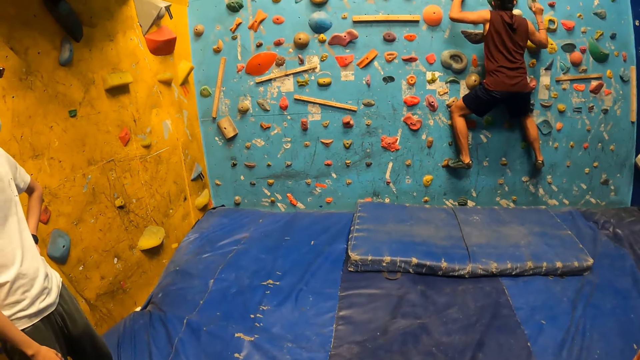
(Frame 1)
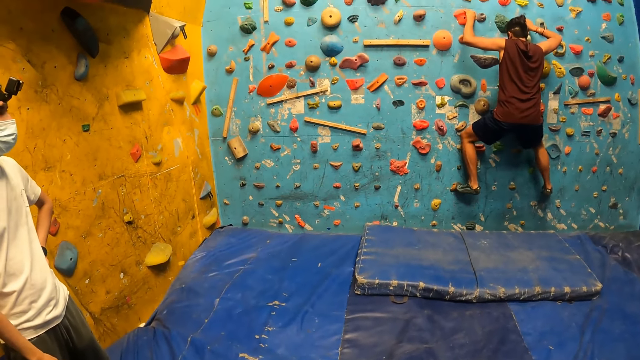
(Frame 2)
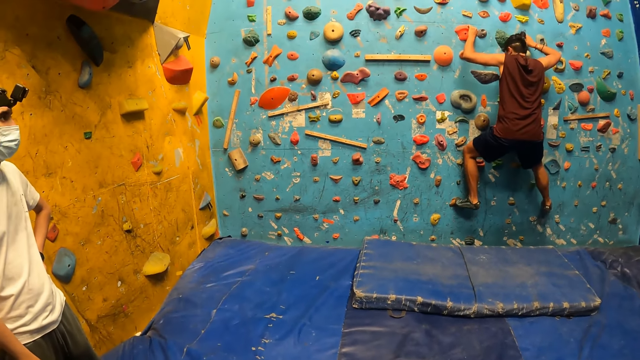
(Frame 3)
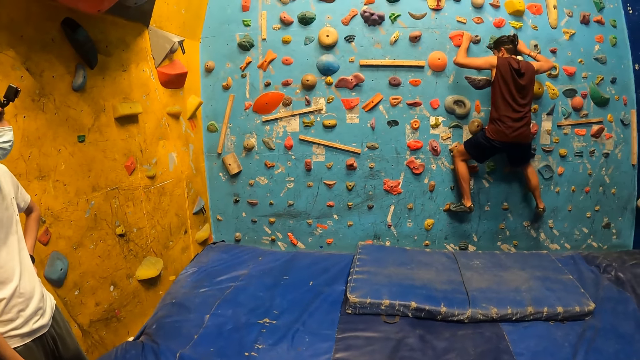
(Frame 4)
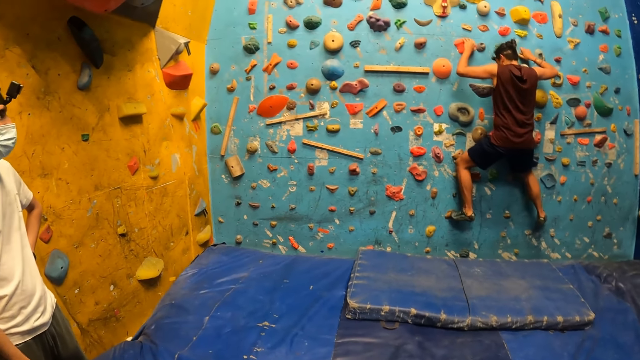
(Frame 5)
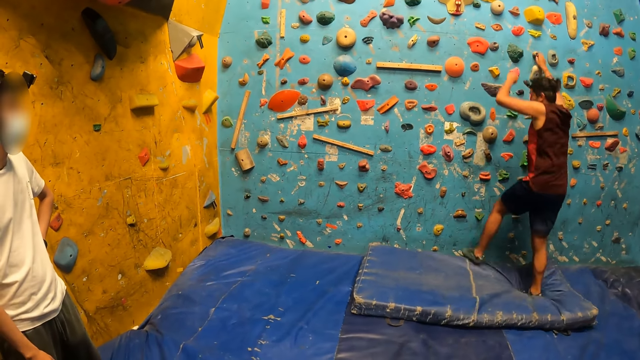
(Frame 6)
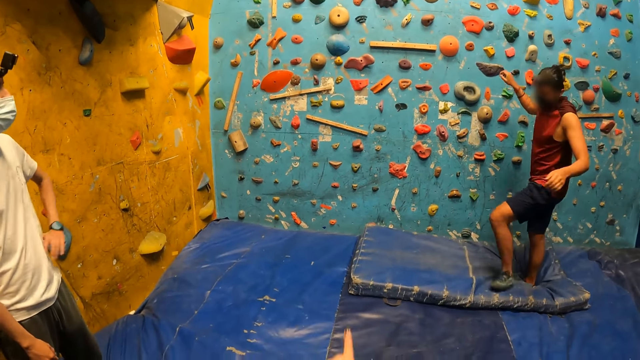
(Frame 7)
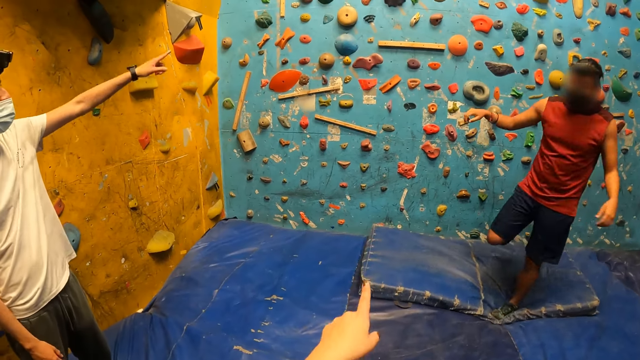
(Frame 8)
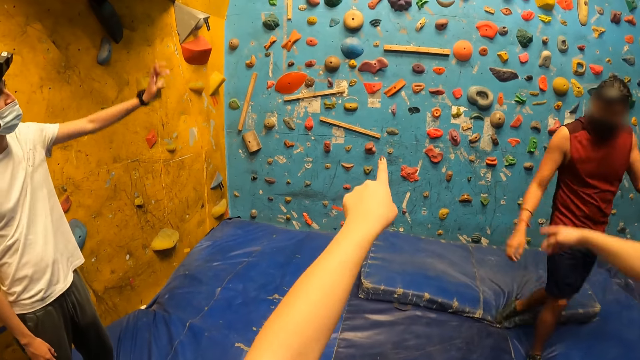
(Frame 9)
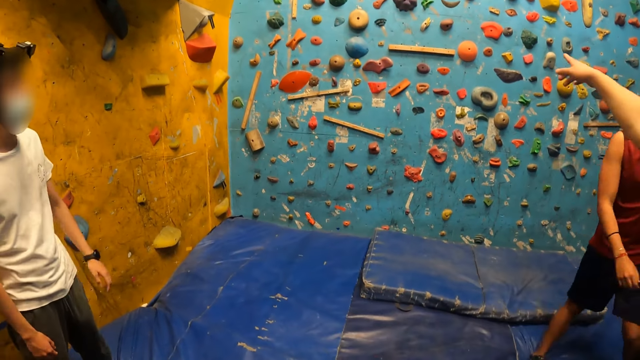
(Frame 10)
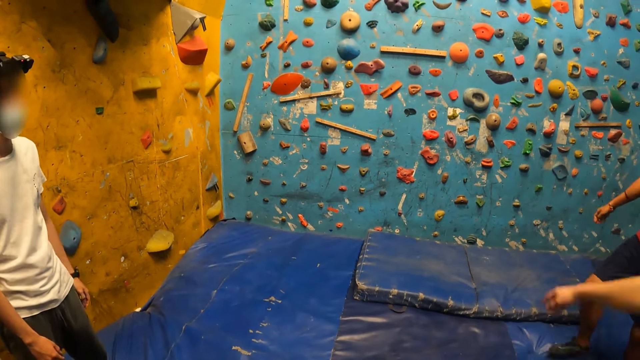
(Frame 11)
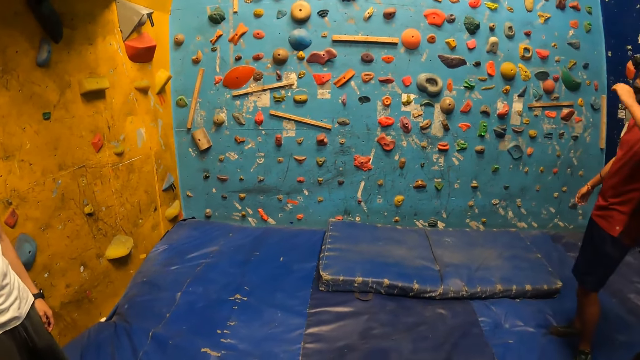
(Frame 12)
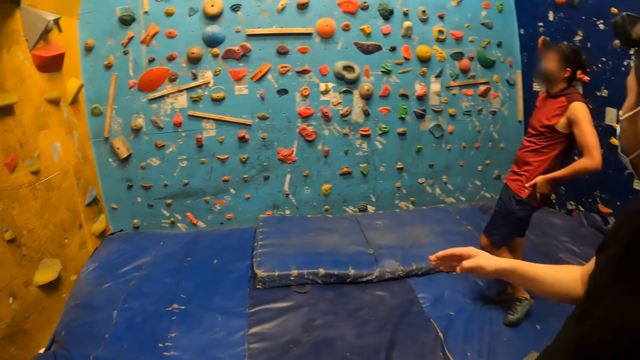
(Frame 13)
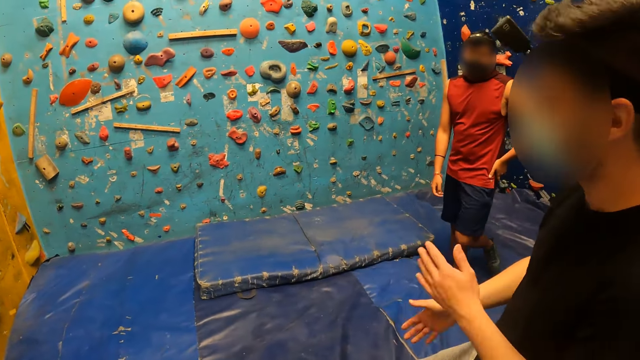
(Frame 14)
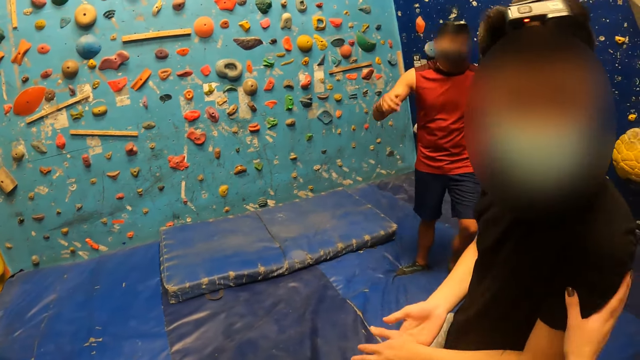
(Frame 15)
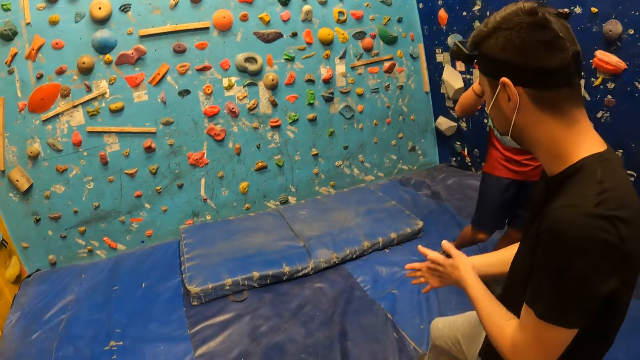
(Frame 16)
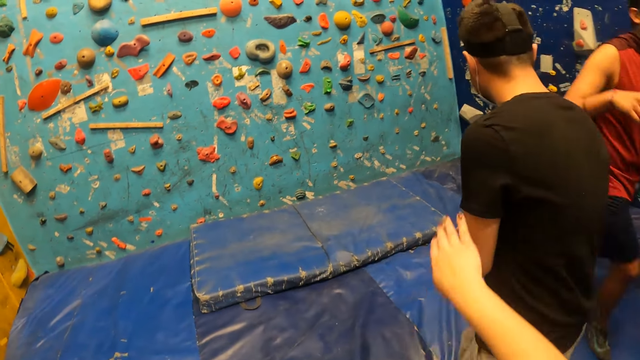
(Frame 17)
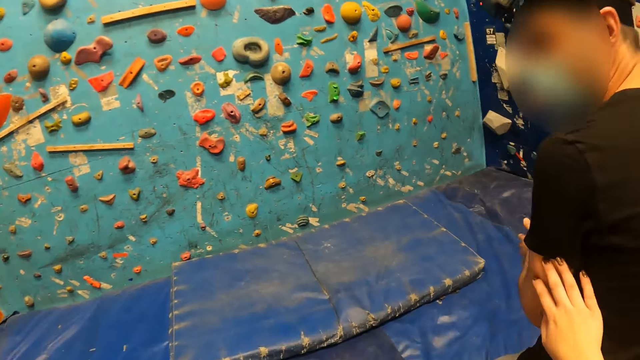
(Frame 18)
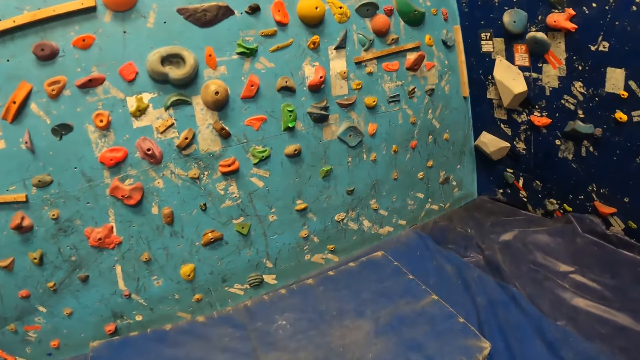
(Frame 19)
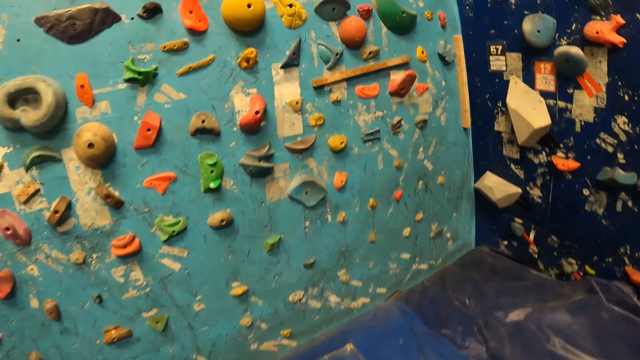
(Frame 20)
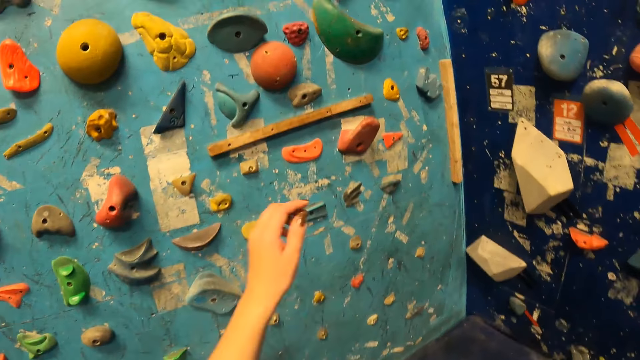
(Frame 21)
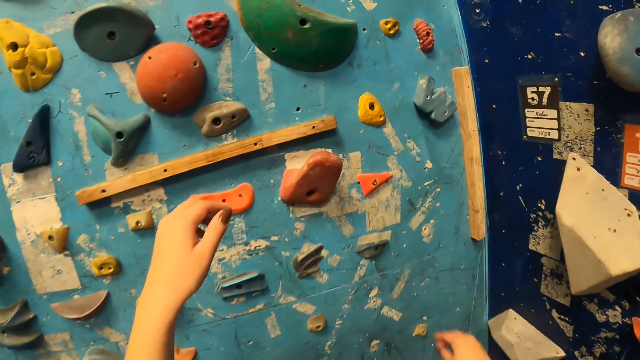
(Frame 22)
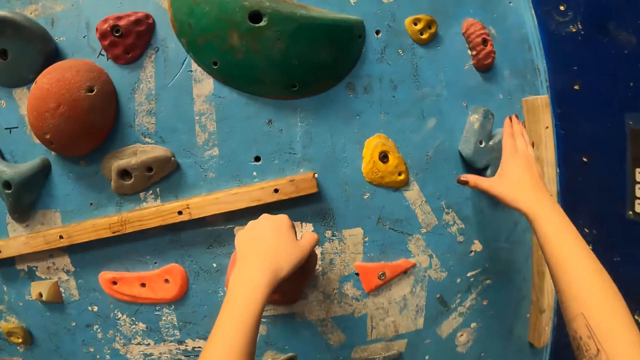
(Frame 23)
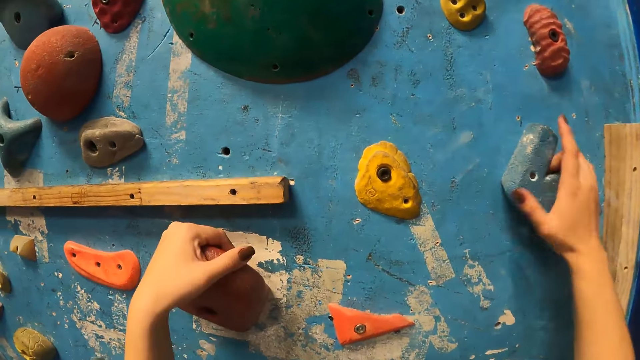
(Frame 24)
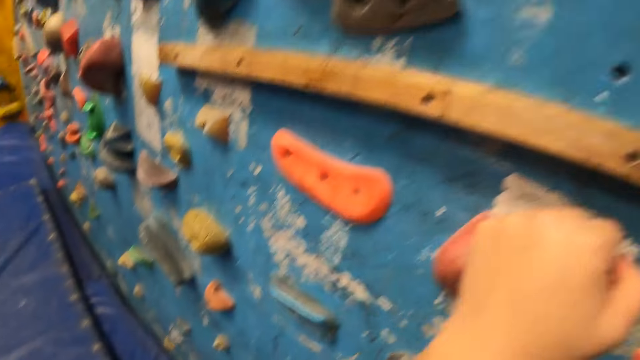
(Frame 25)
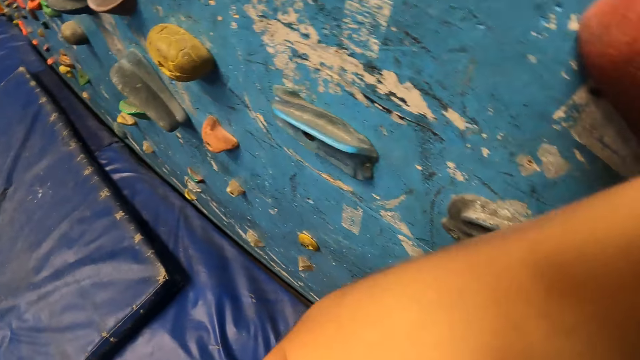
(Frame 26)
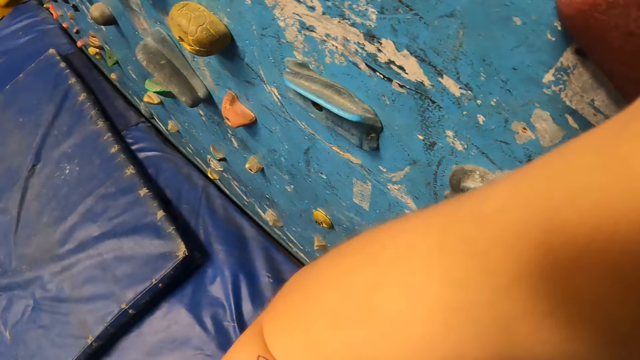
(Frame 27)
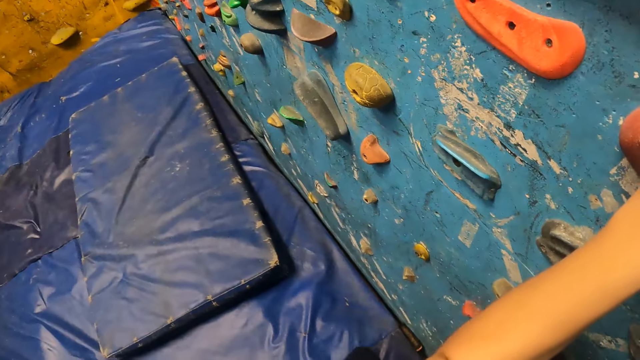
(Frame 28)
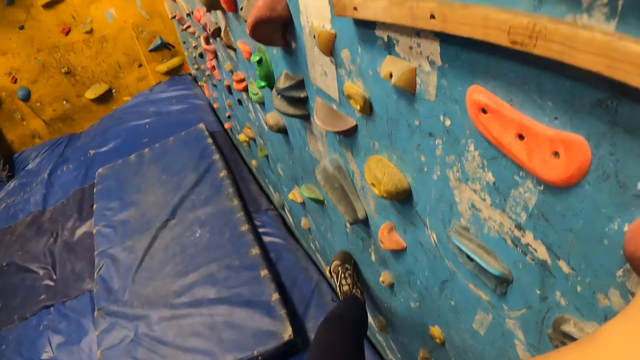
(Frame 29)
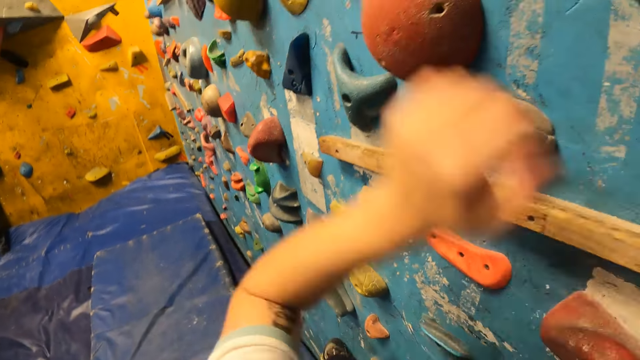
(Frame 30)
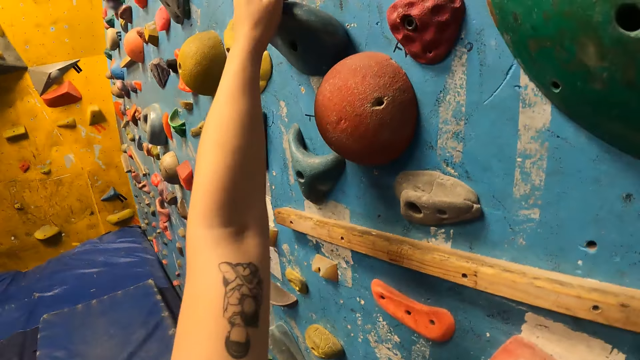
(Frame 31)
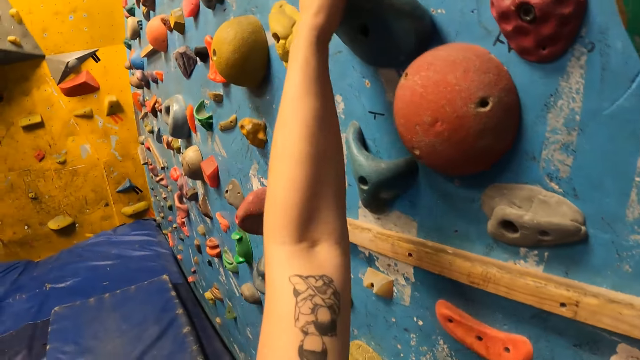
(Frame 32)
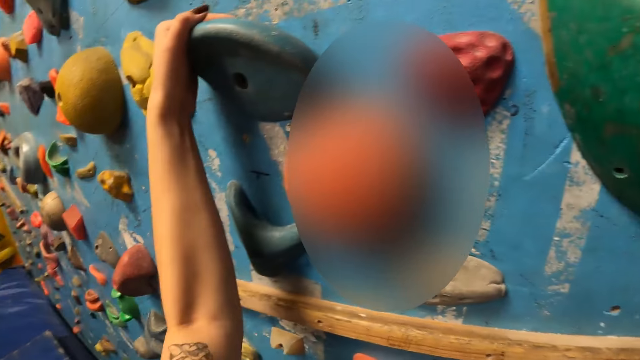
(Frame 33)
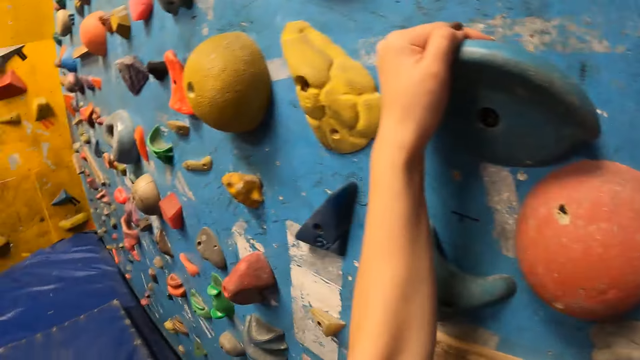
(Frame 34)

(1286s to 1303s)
A person climbs down the wall. The person walks around. The camera wearer interacts with a man. Another person wipes his hands on each other. The man walks towards the bouldering wall with the camera wearer. The camera wearer walks around. She climbs on the wall with both her hands.

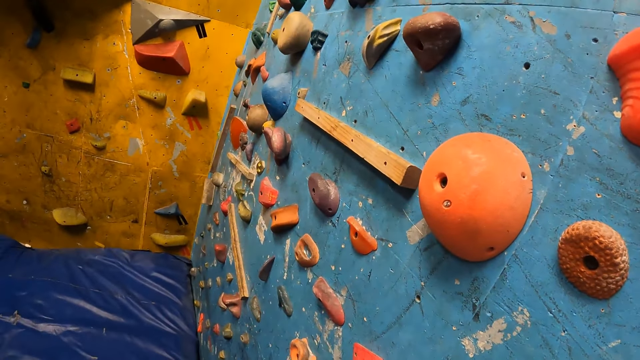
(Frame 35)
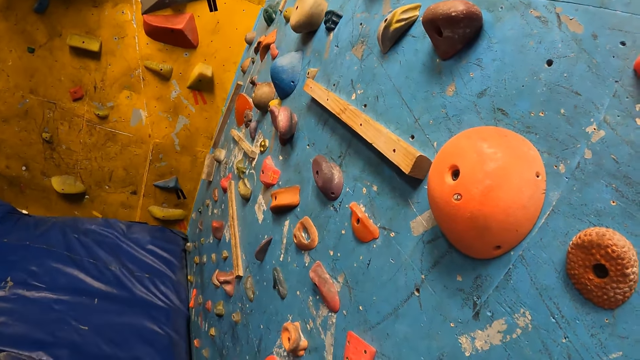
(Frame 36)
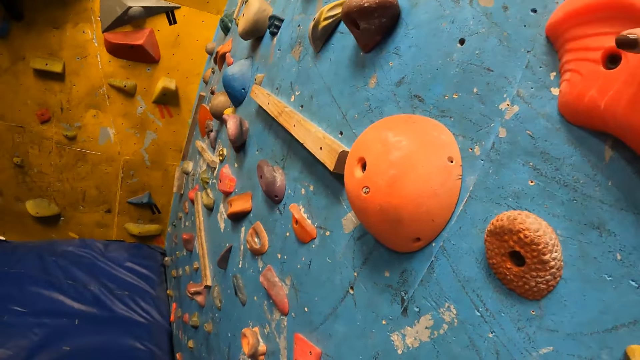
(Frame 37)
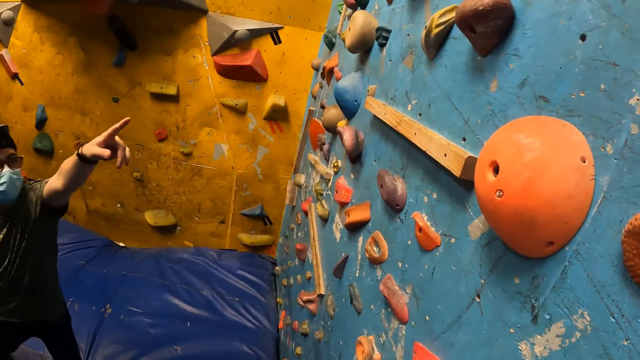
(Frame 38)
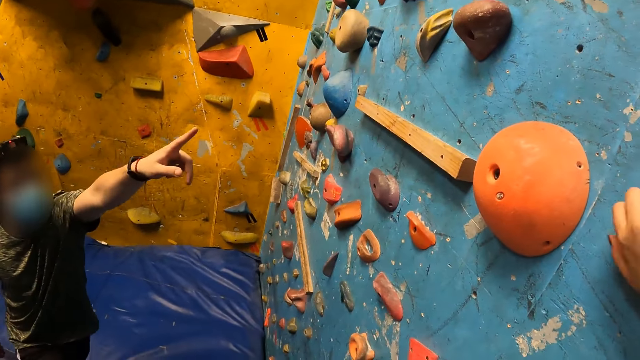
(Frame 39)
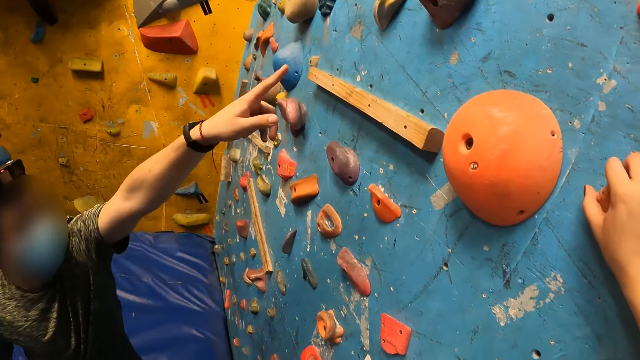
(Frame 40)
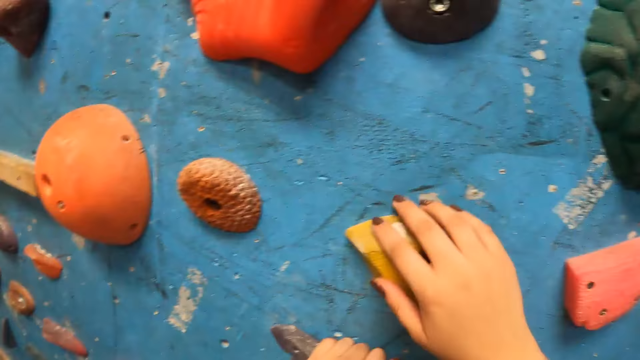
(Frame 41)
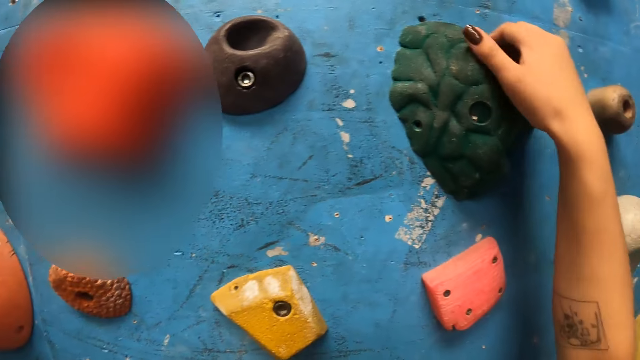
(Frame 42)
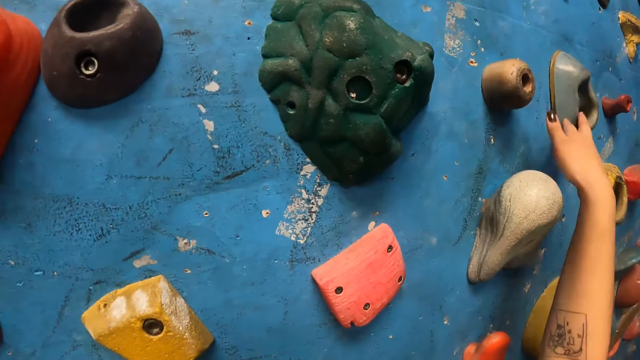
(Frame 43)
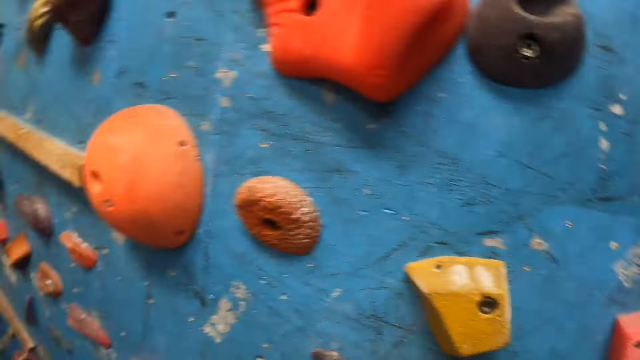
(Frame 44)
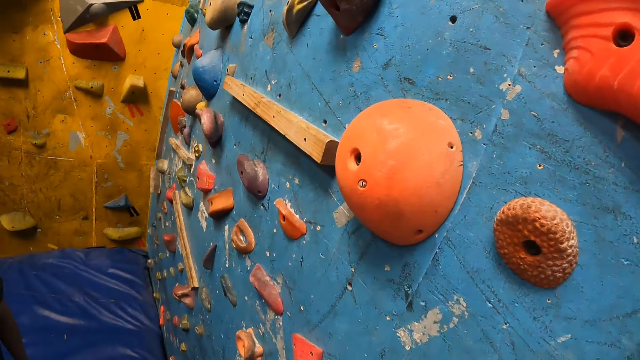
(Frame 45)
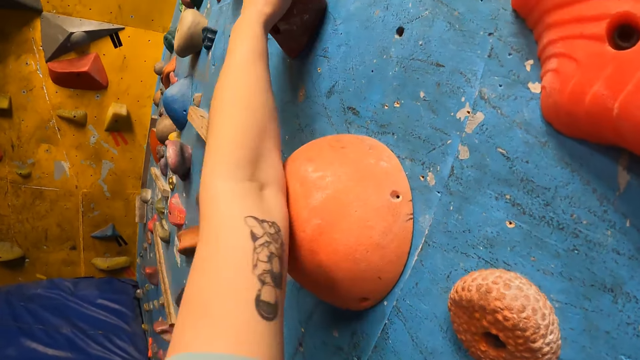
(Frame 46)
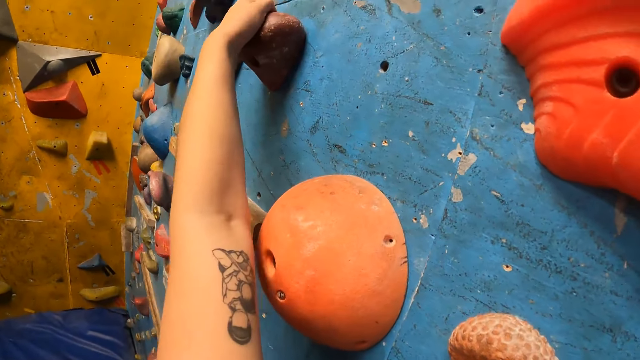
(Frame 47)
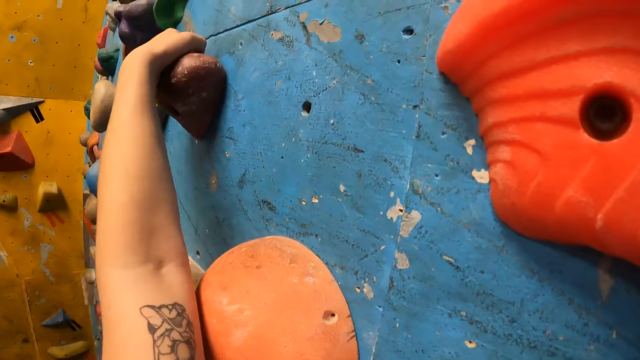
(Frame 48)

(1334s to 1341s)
A person points at the wall.
